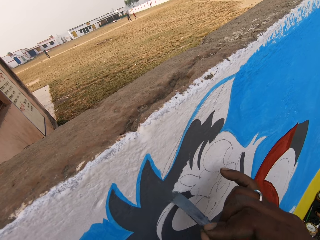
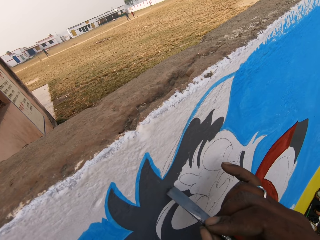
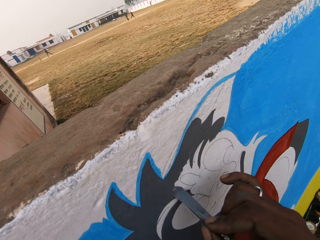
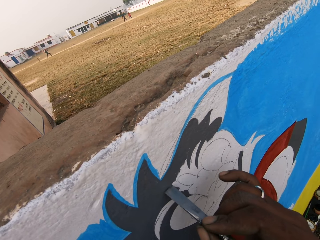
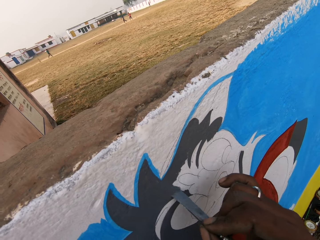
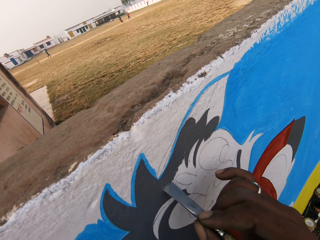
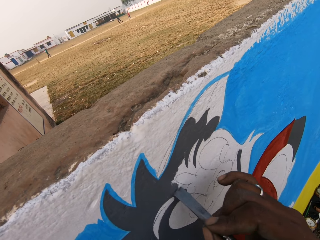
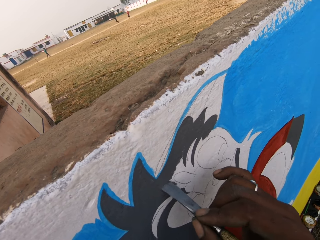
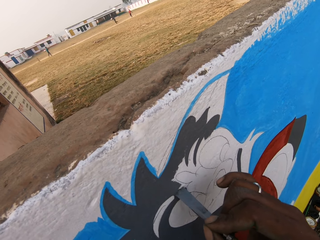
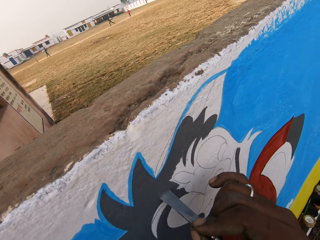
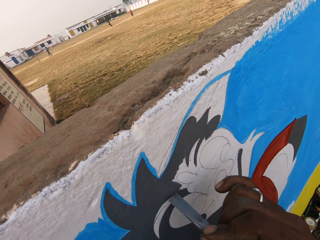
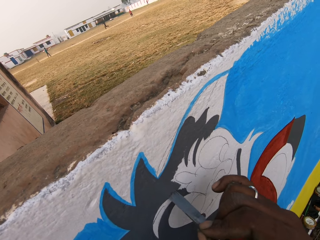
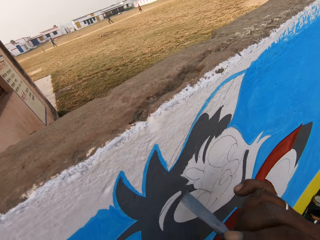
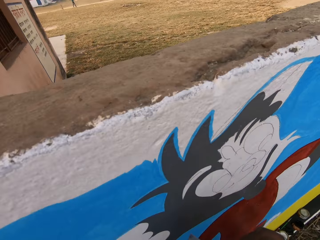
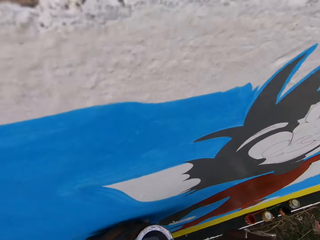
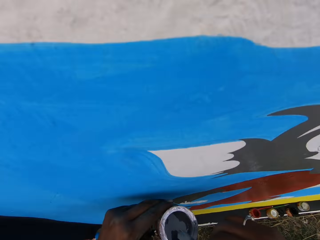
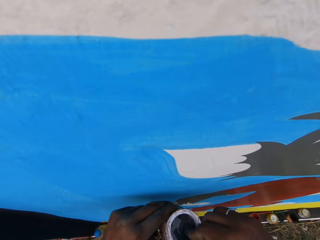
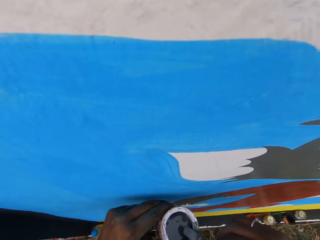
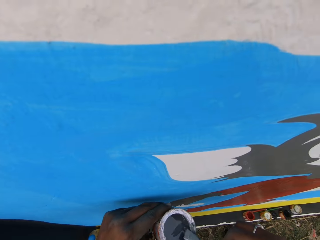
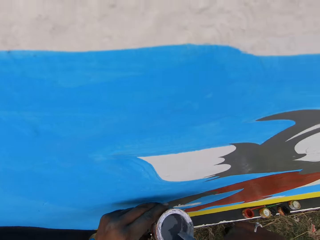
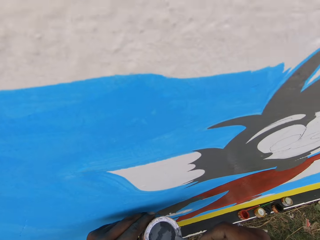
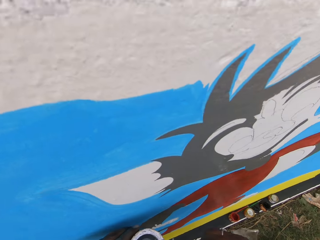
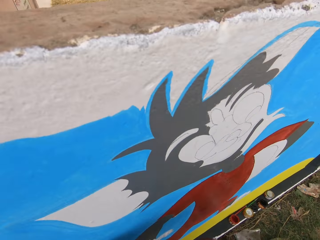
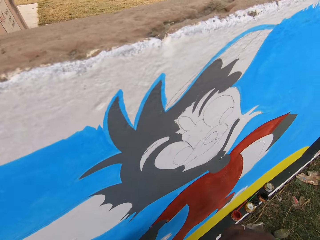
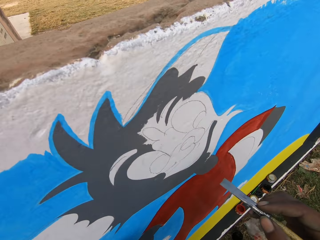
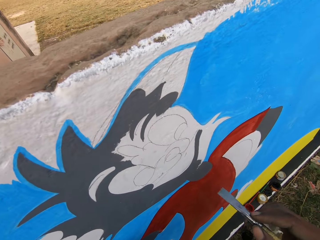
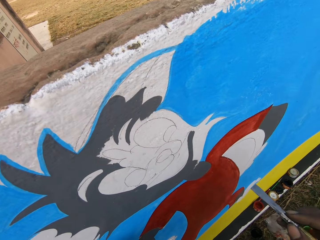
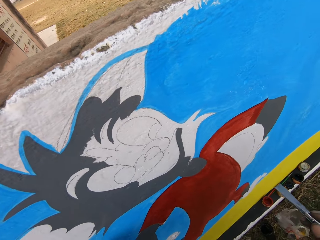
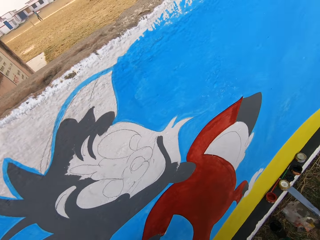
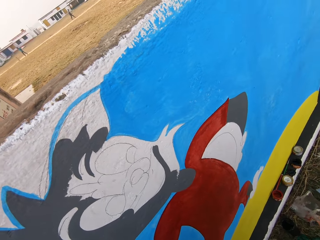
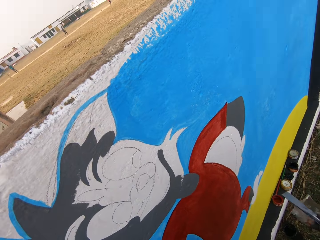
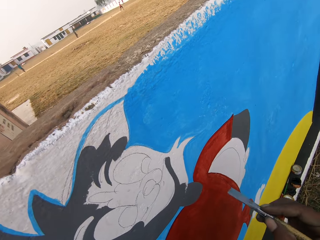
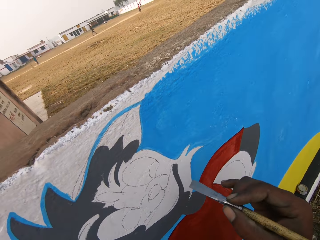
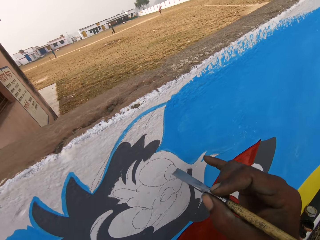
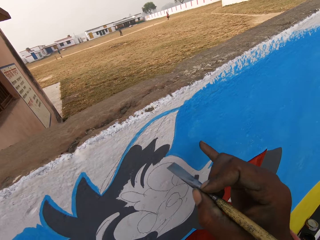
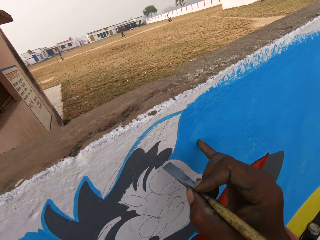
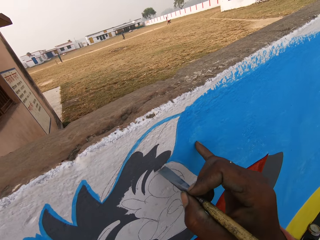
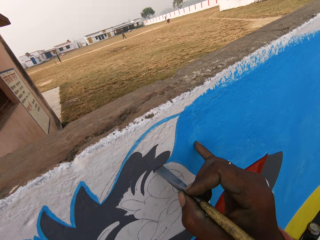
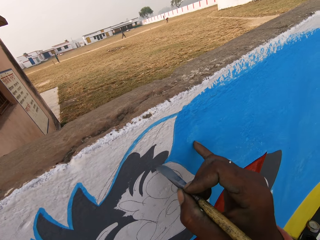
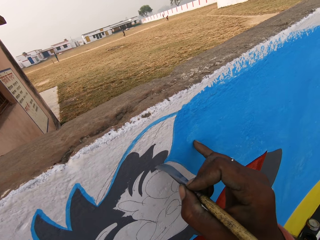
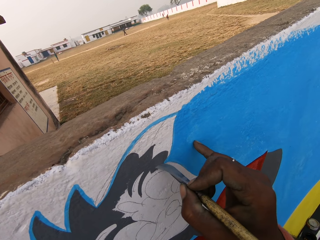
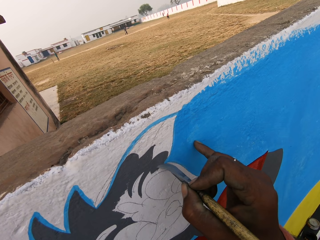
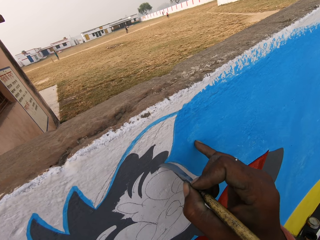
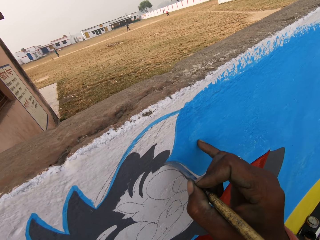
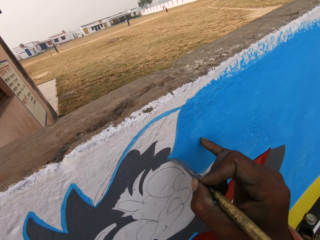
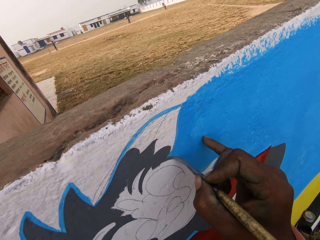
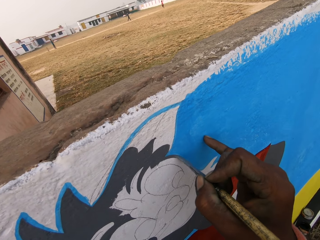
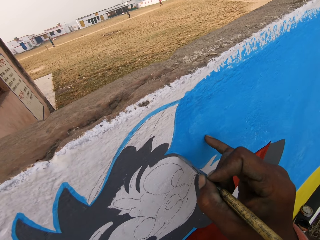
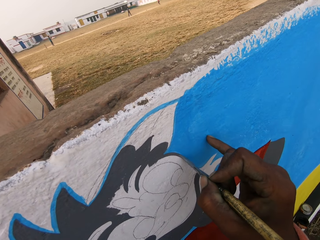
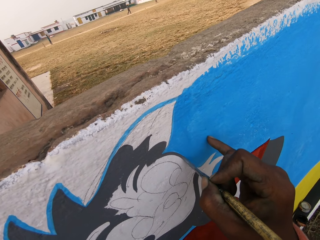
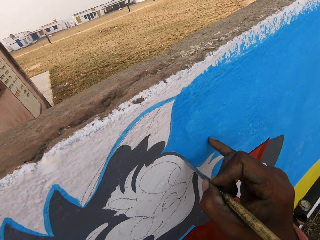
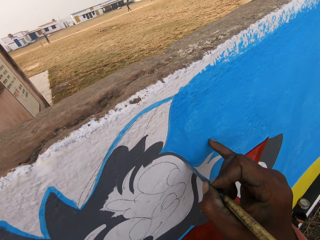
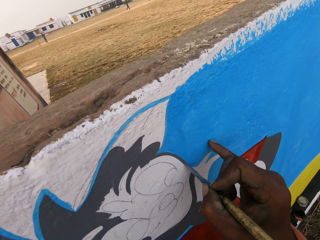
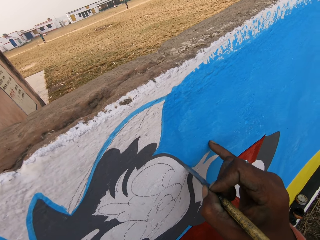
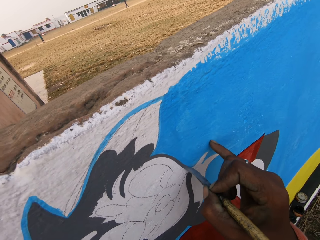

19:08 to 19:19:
The camera wearer dips the brush into the can of paint in his left hand. He paints the wall with the paint brush in his right hand.

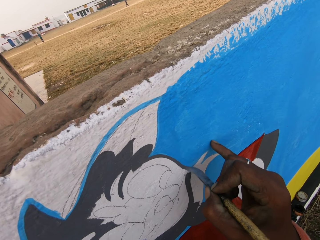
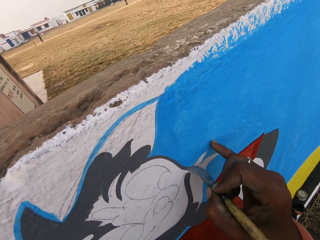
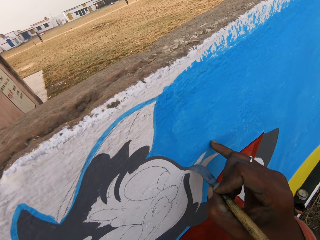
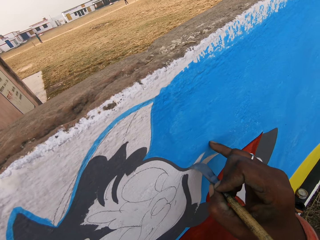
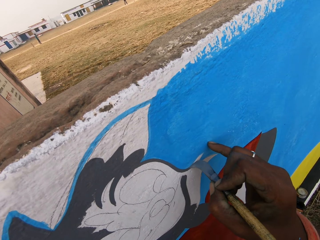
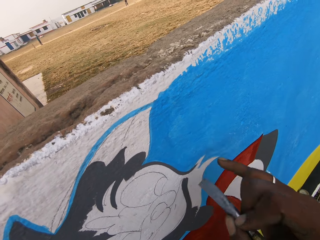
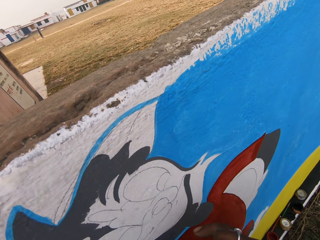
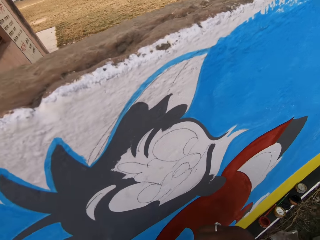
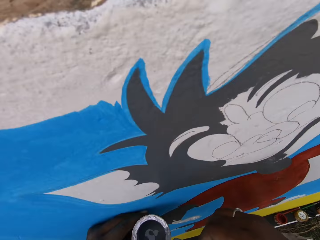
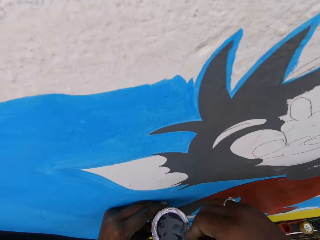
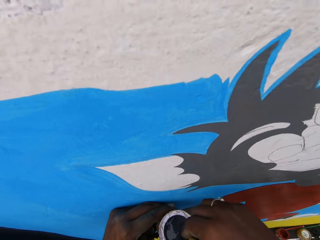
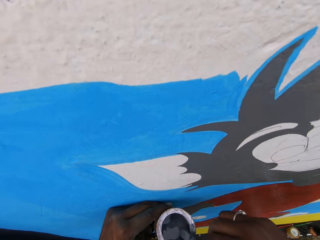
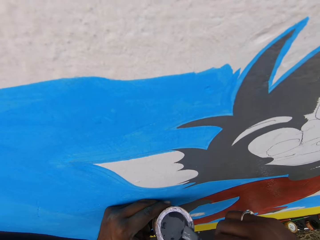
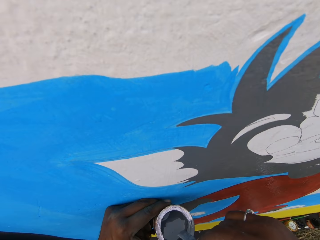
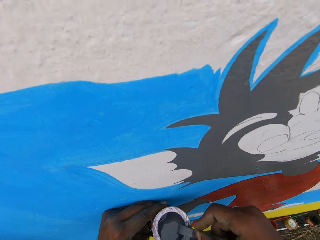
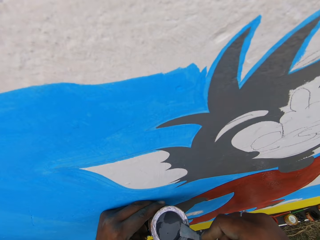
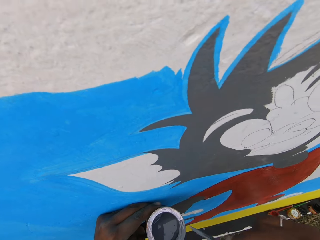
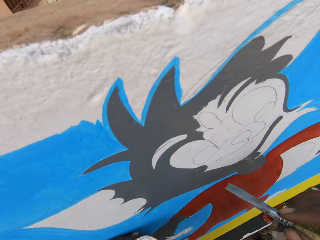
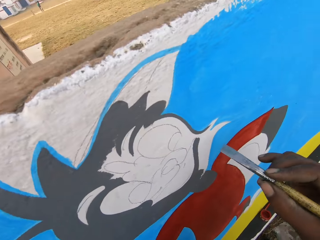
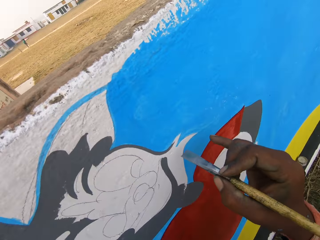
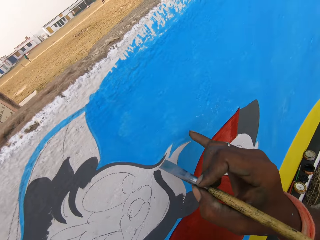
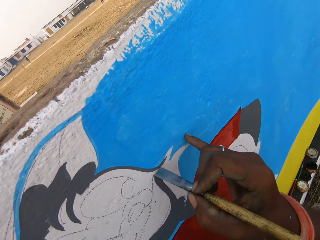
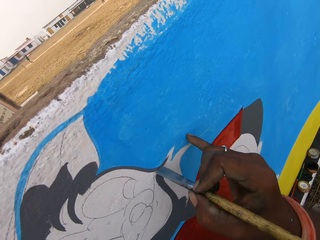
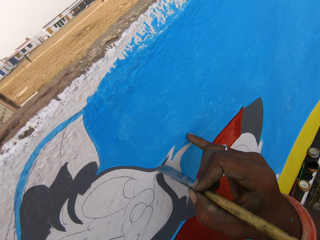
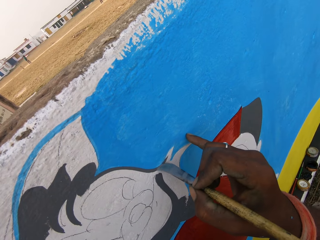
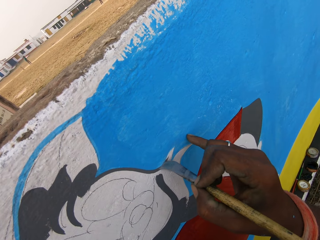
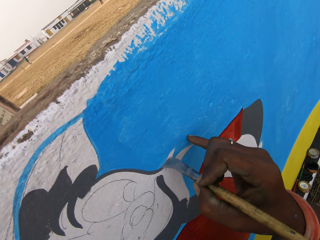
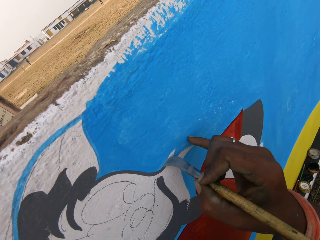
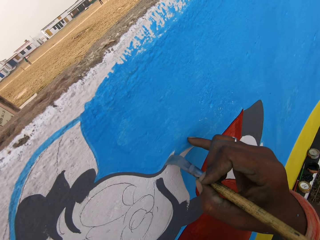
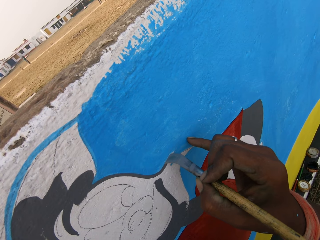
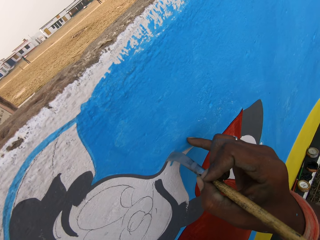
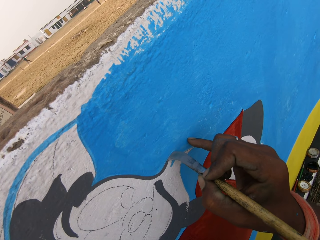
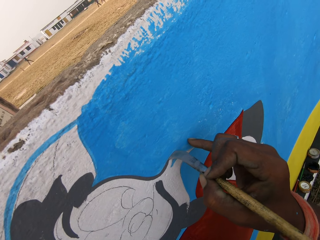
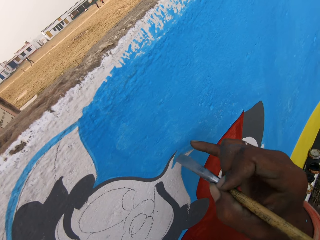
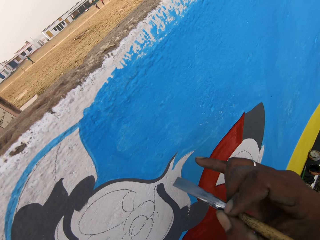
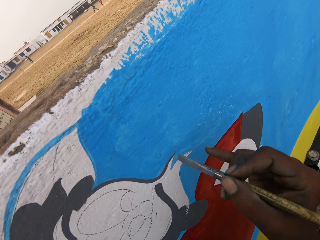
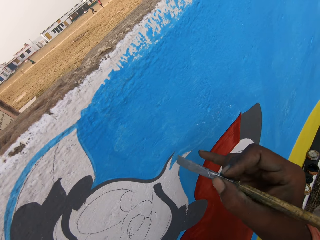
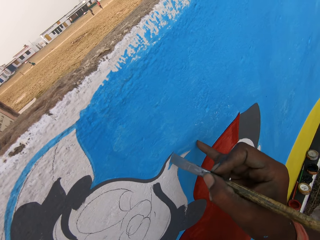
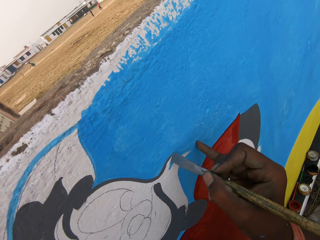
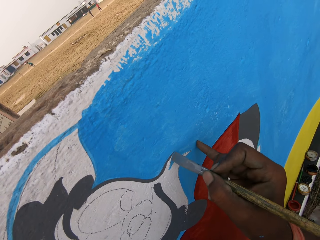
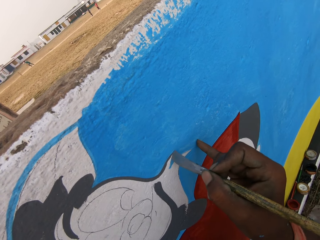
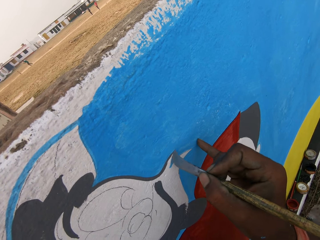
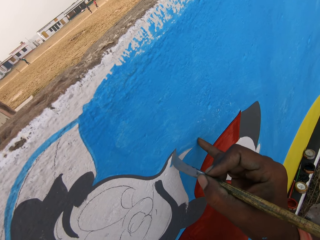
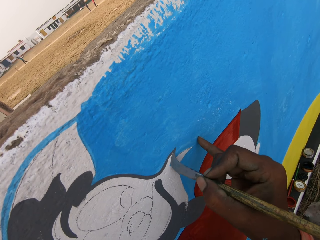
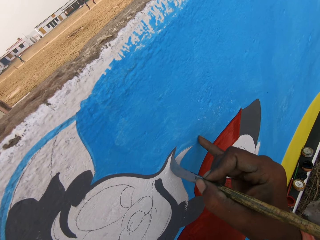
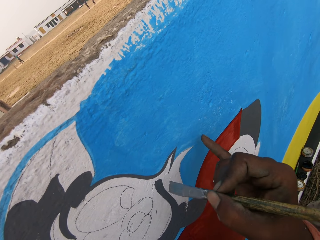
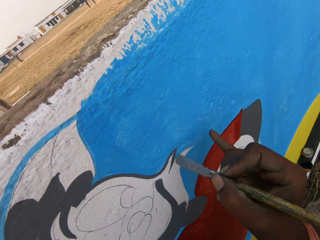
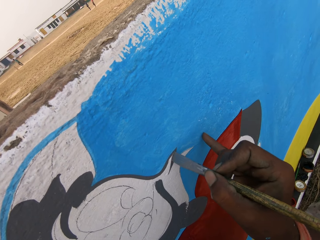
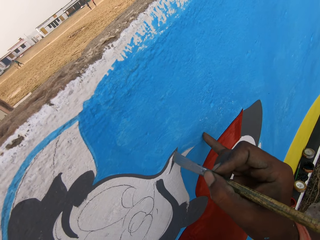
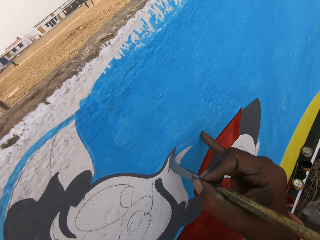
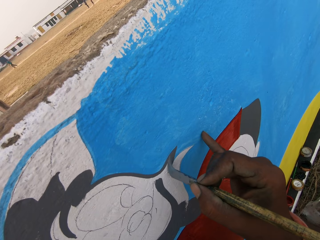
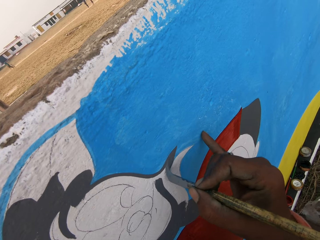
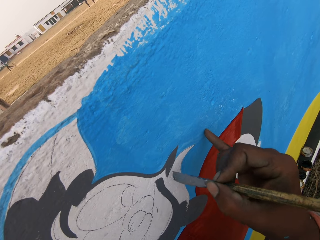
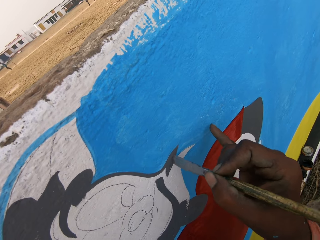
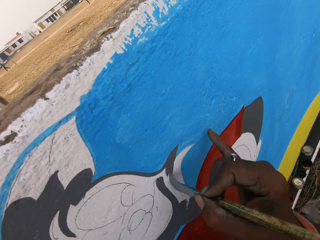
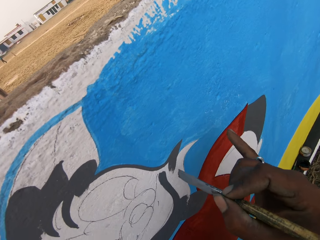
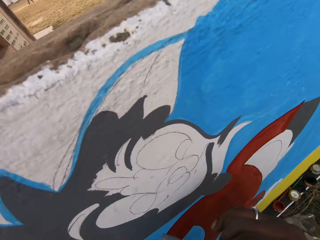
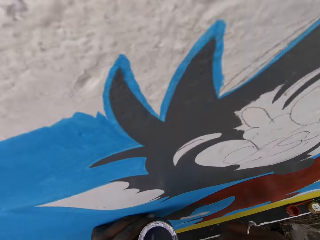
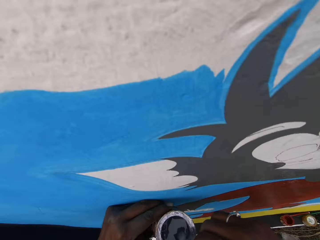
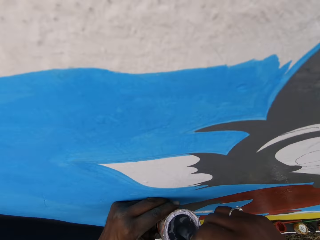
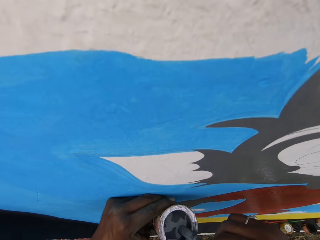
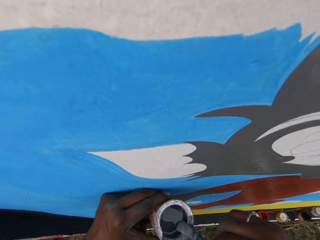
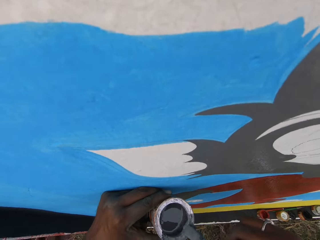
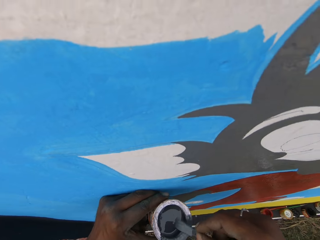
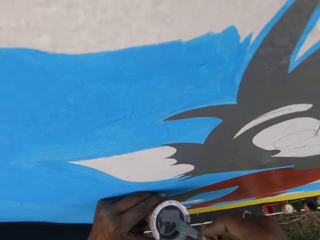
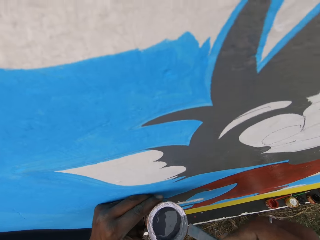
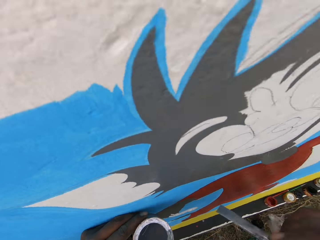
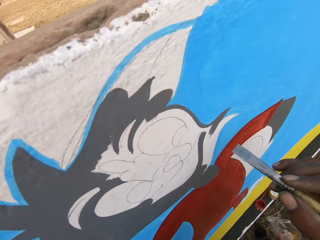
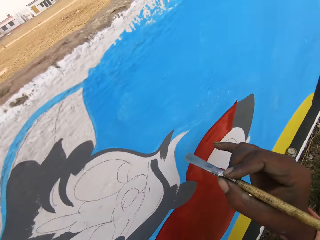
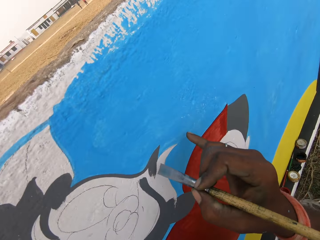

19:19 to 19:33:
The camera wearer dips the brush into the can of paint in his left hand. He paints the wall with the paint brush in his right hand. He dips the brush into the can of paint in his left hand.
